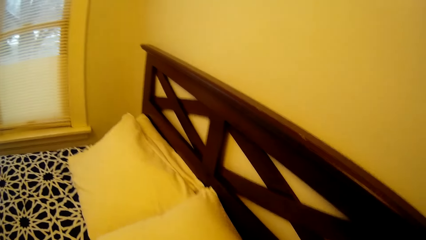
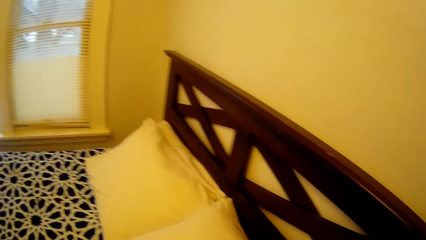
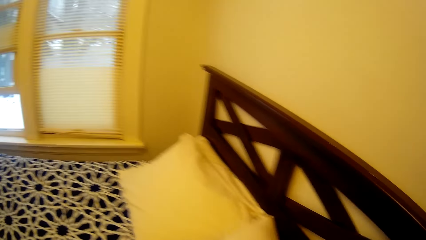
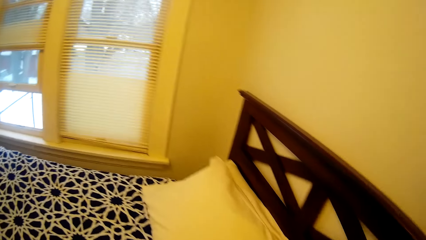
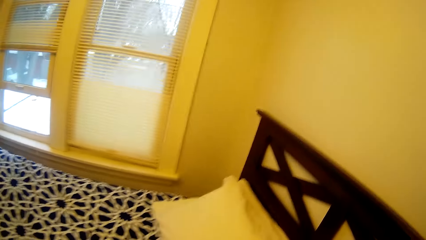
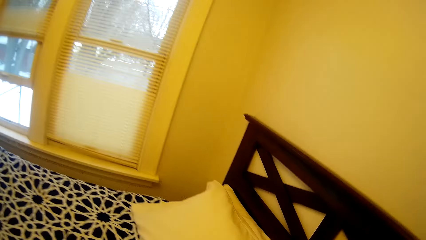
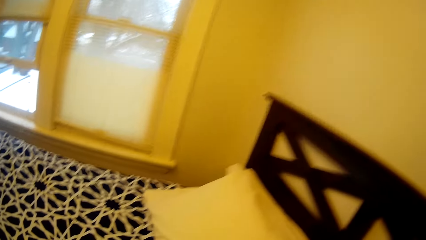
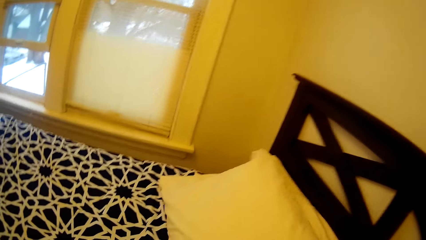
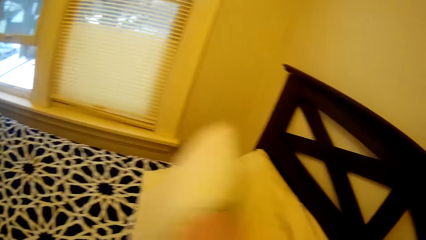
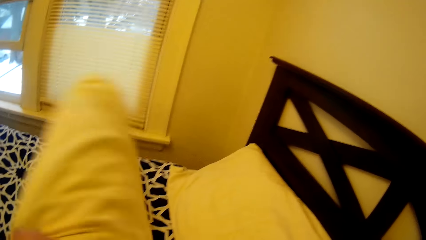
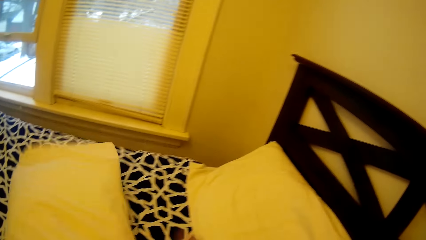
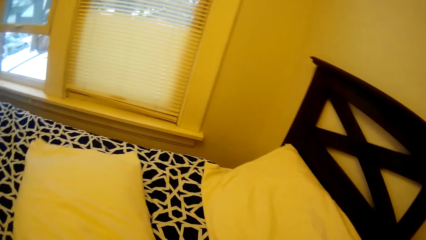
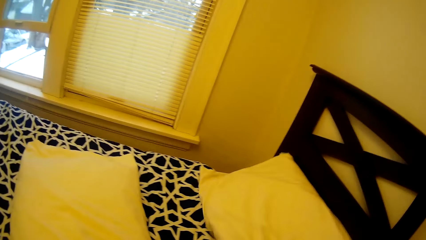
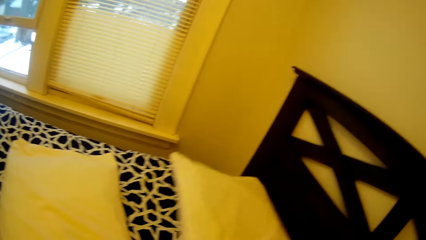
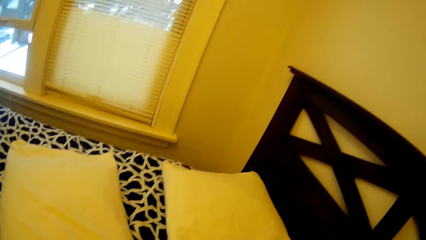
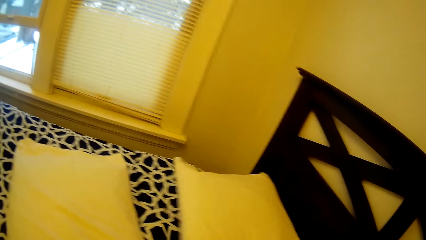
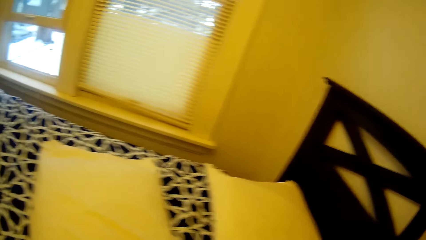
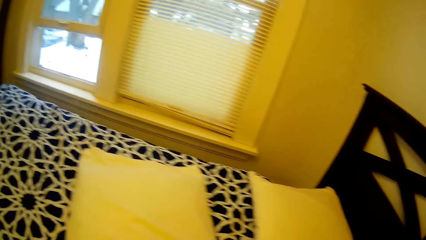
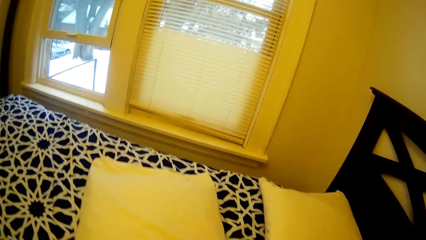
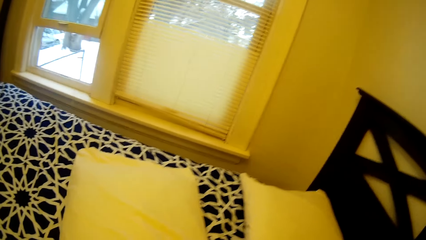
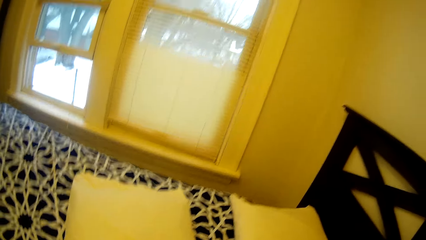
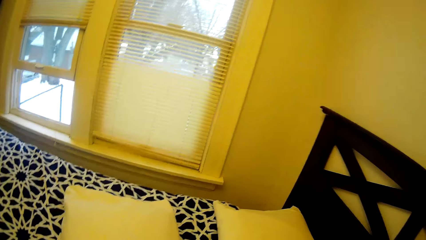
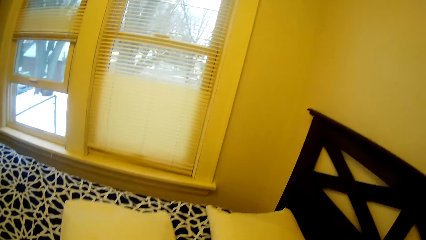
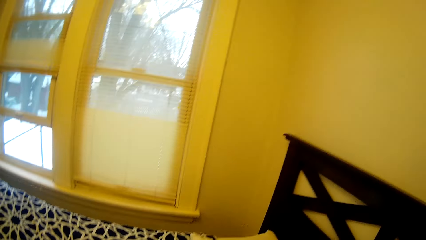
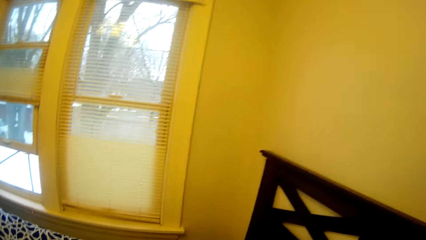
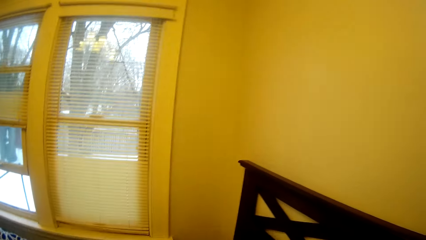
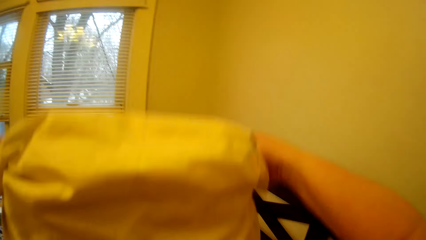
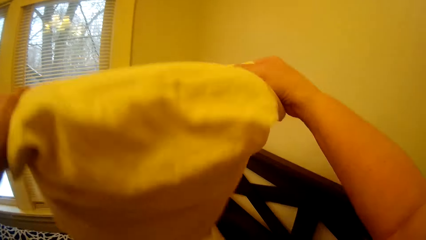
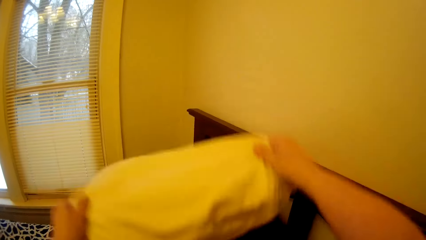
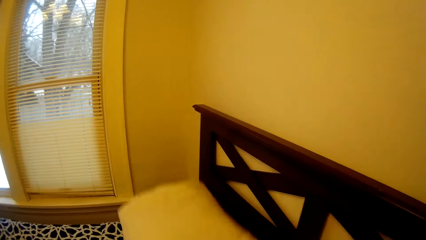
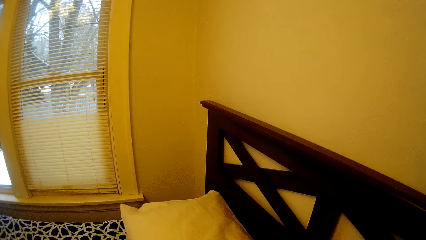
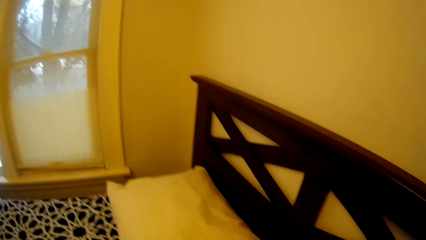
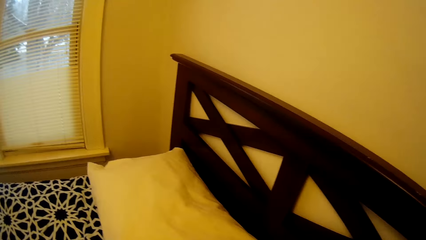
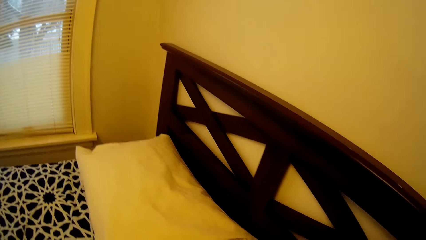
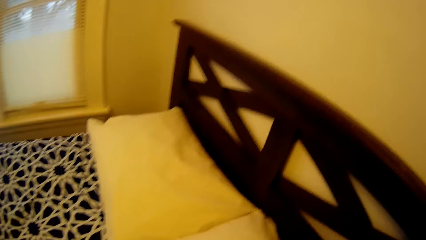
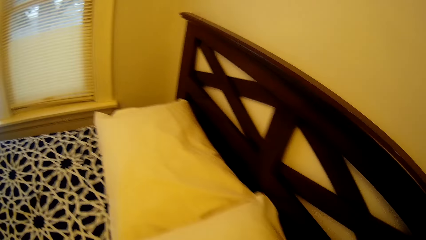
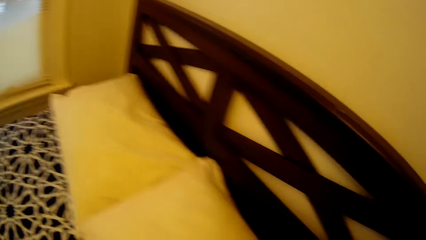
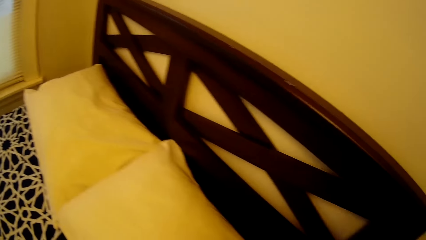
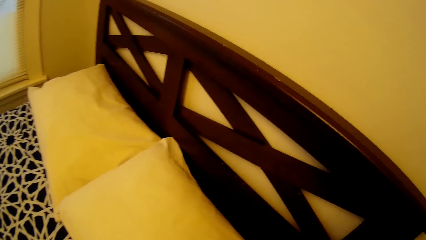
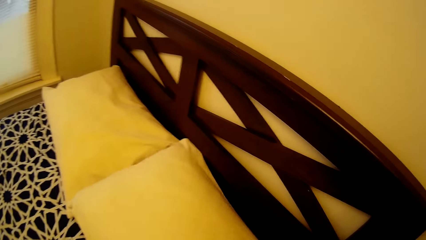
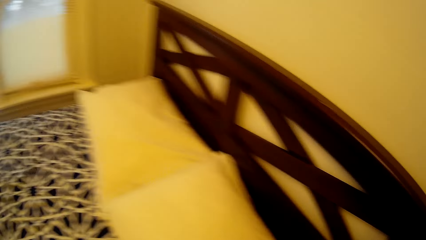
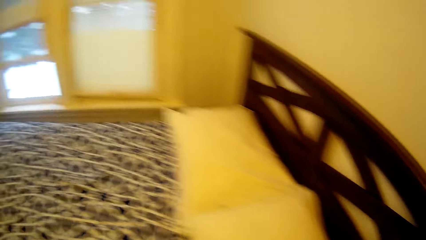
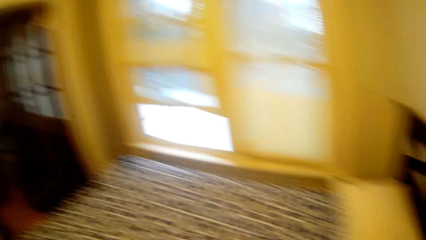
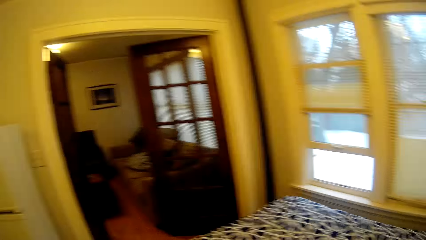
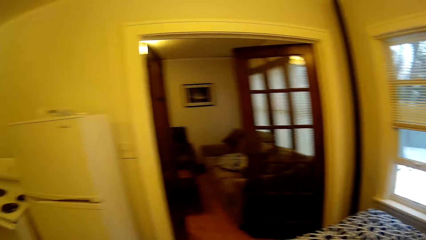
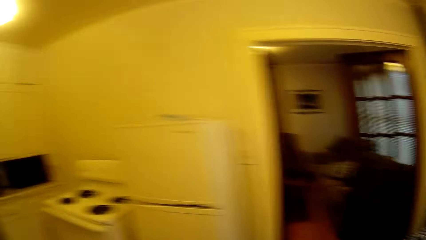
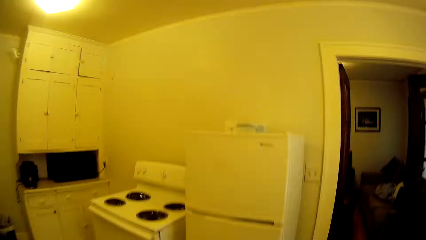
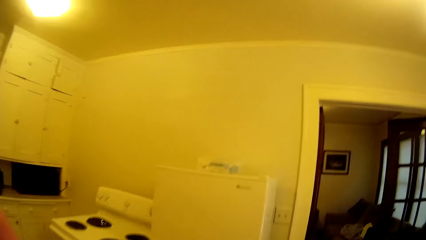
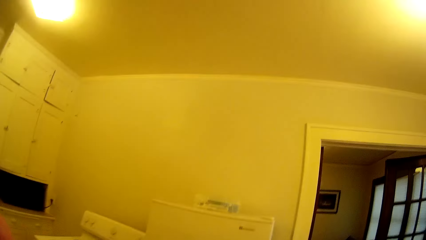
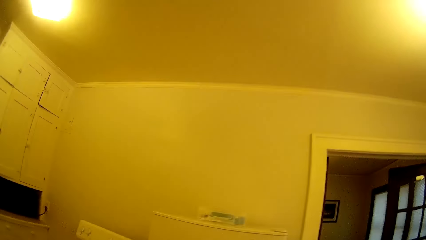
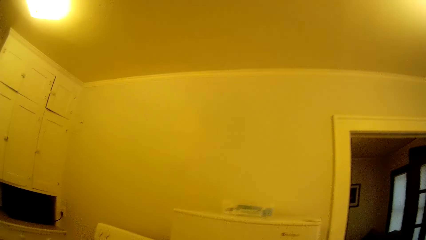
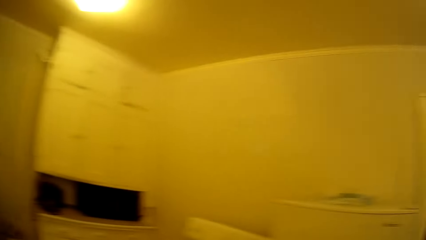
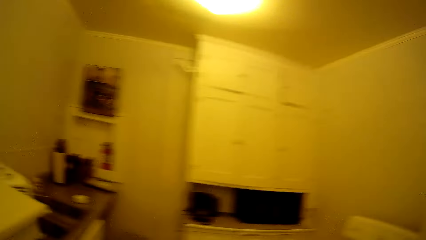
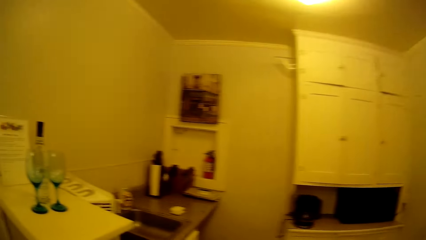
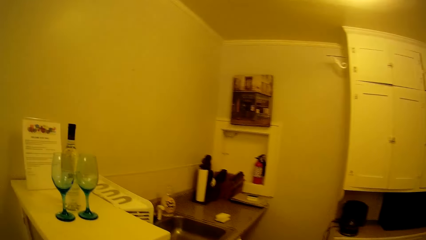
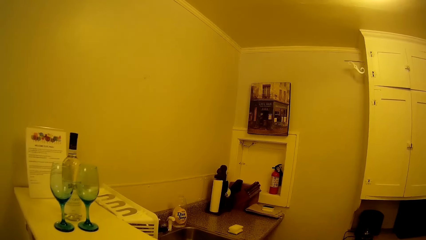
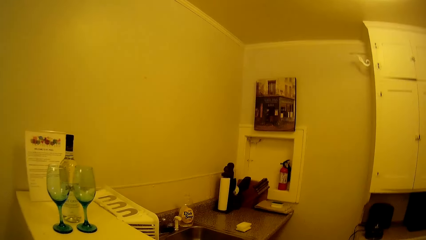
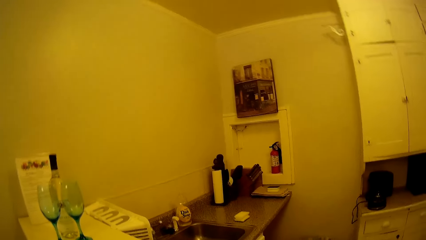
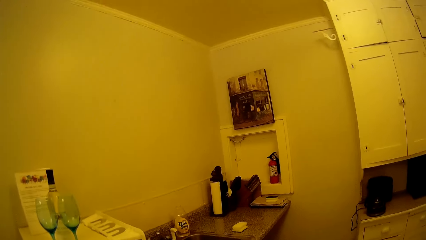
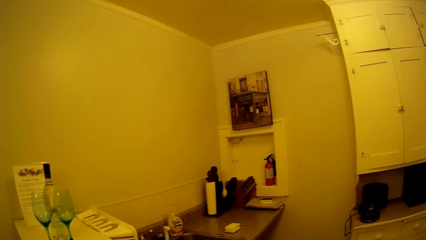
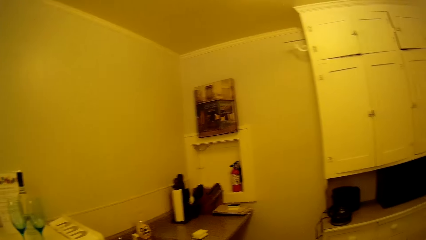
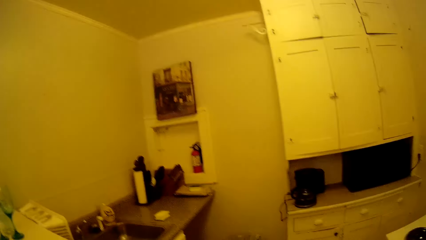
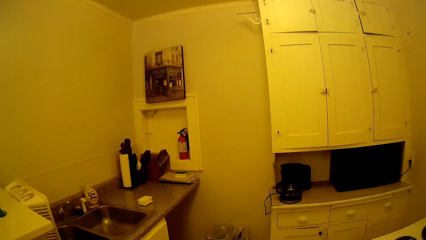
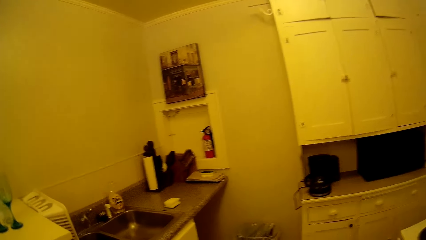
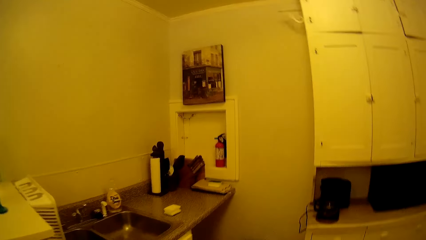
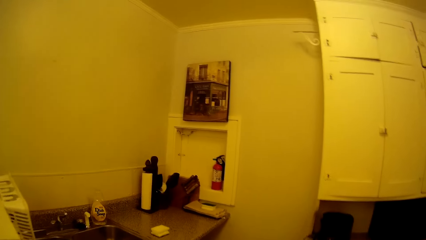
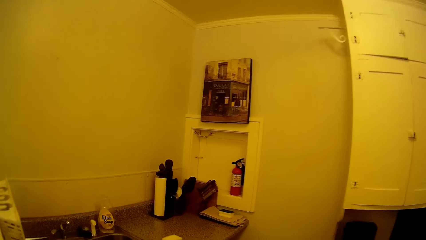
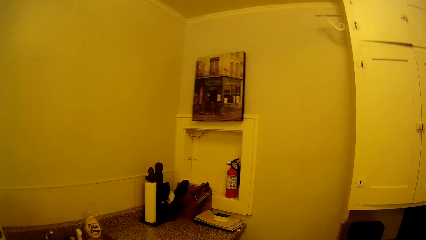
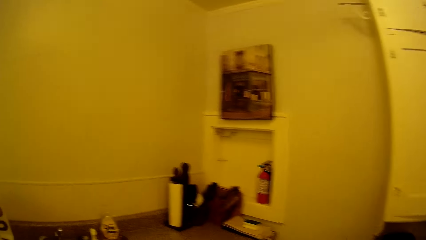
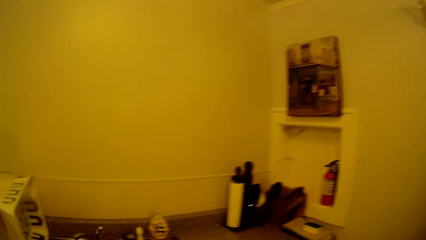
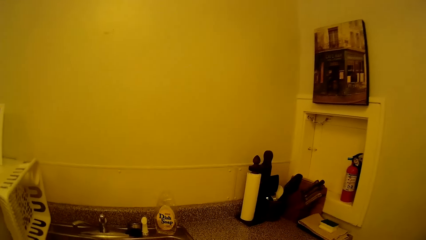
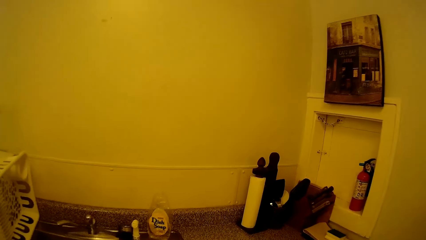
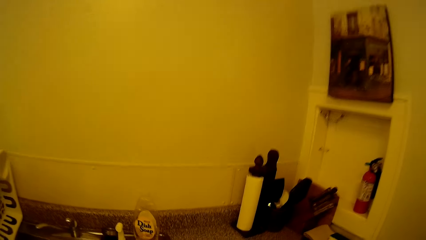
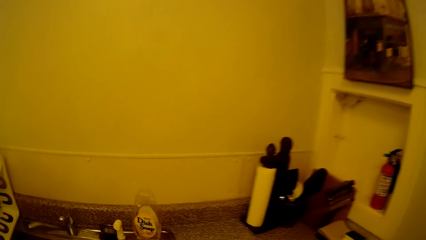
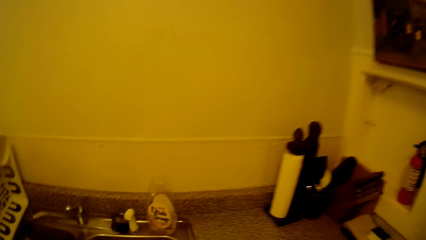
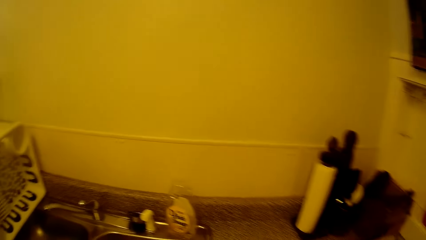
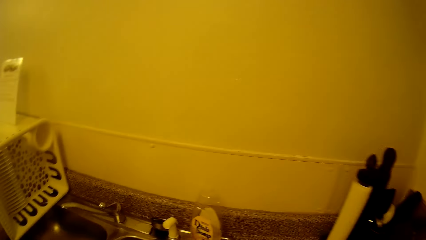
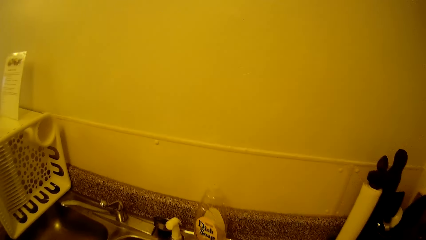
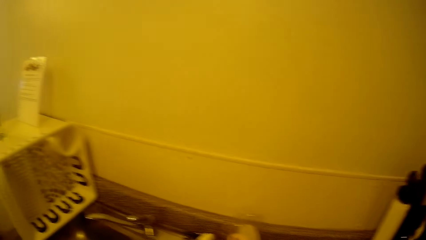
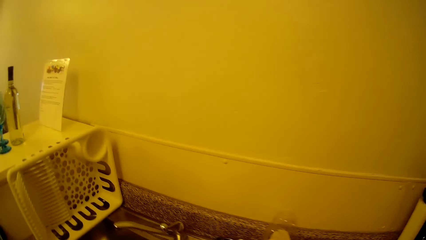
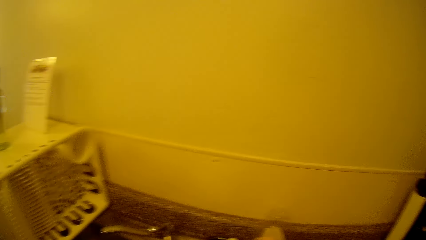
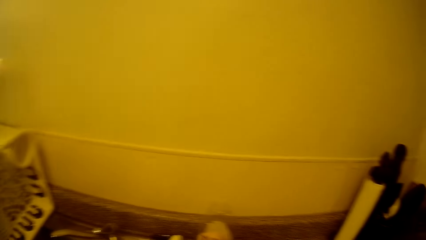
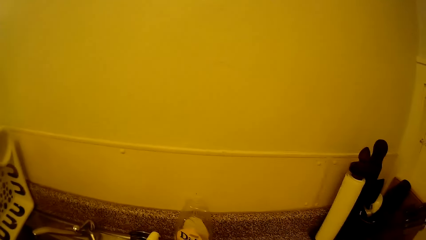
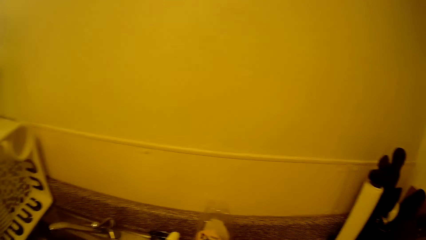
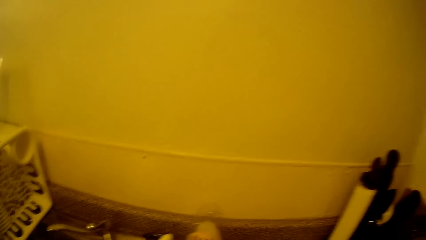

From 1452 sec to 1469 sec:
The camera wearer adjusts another pillow on the bed. They adjust another pillow on the bed repeatedly. They walk around in the house.
